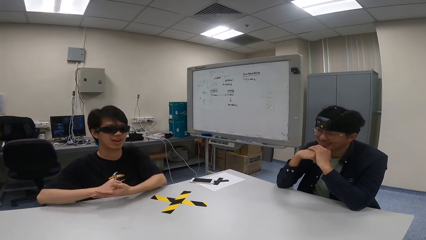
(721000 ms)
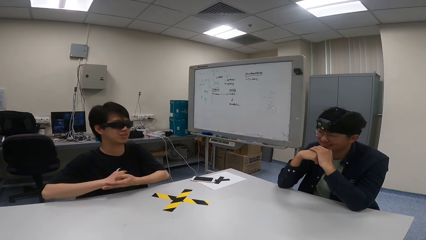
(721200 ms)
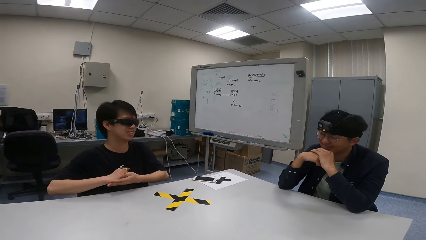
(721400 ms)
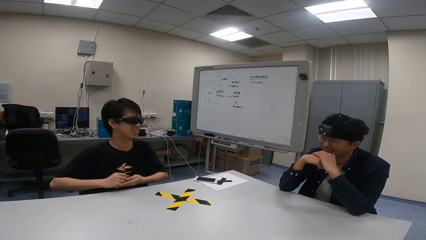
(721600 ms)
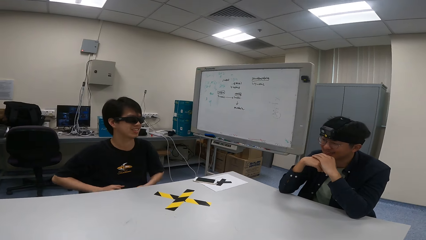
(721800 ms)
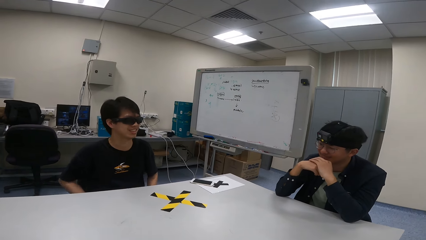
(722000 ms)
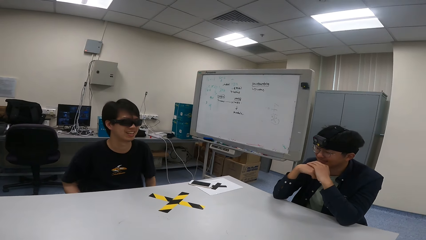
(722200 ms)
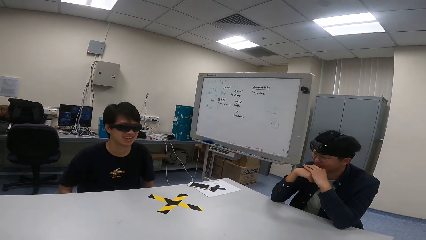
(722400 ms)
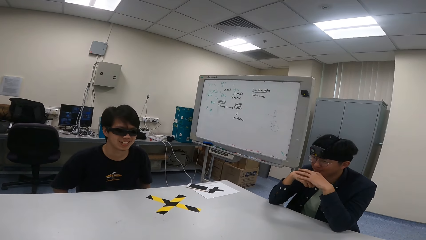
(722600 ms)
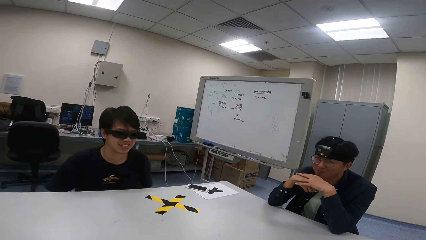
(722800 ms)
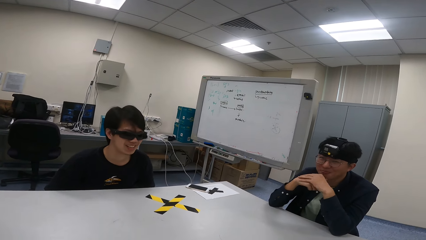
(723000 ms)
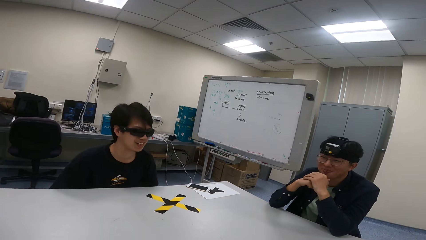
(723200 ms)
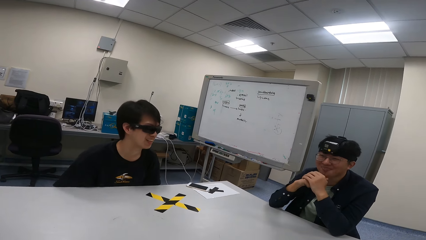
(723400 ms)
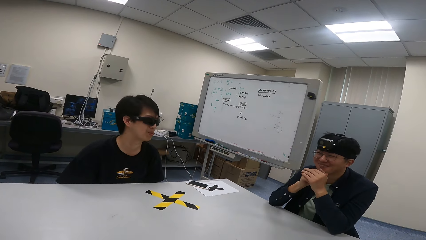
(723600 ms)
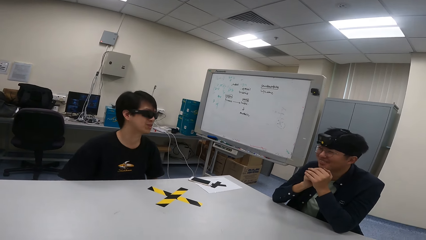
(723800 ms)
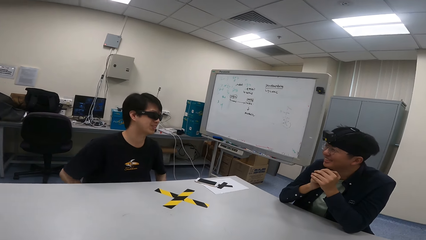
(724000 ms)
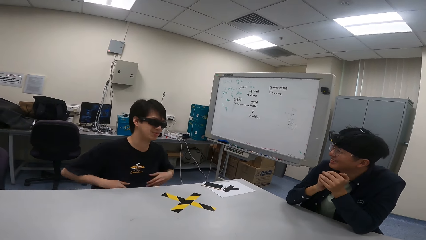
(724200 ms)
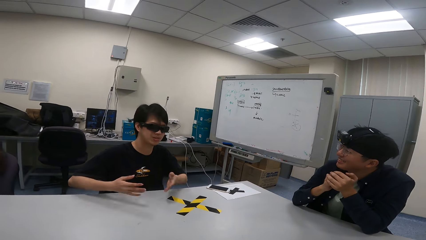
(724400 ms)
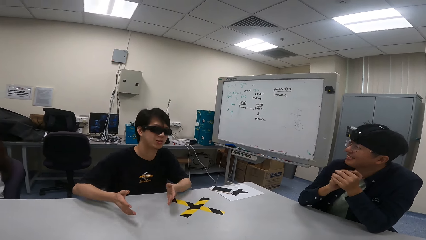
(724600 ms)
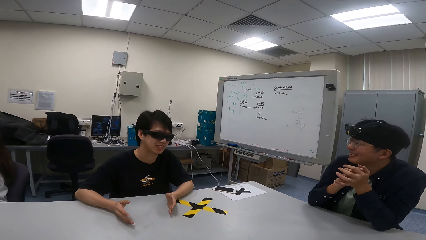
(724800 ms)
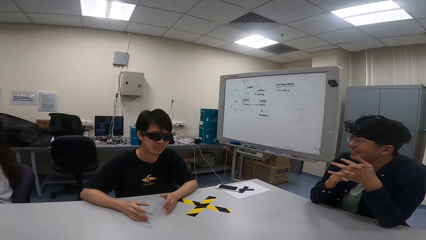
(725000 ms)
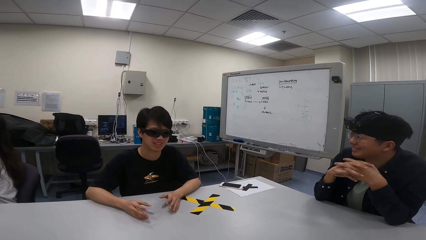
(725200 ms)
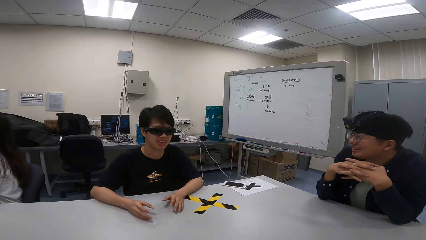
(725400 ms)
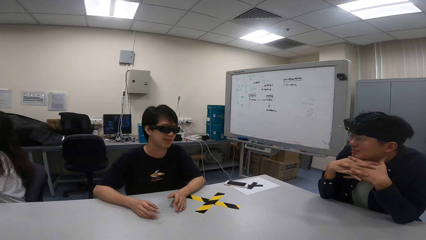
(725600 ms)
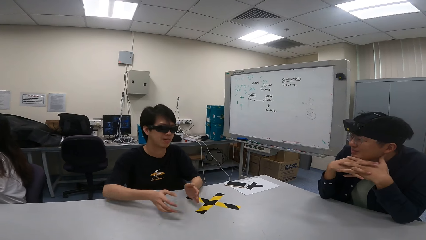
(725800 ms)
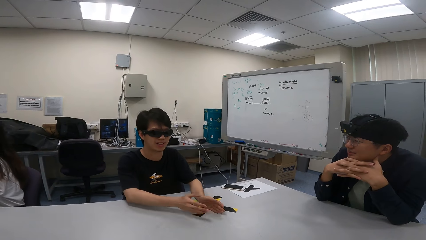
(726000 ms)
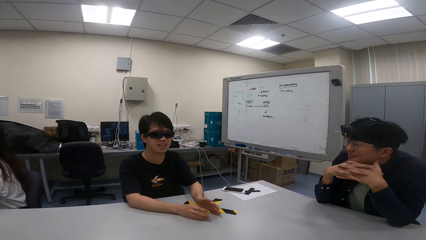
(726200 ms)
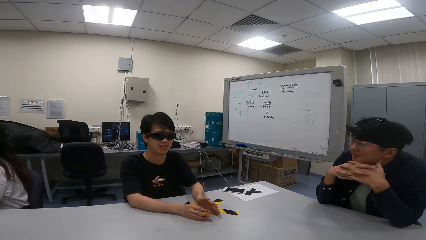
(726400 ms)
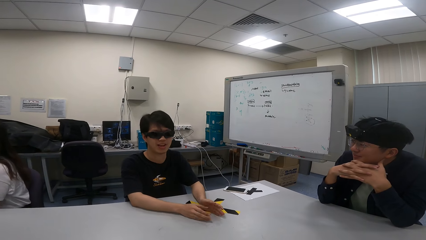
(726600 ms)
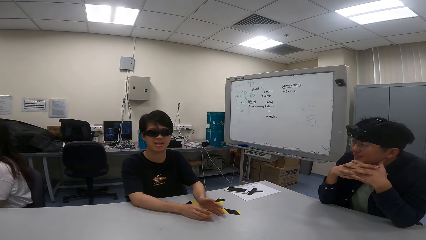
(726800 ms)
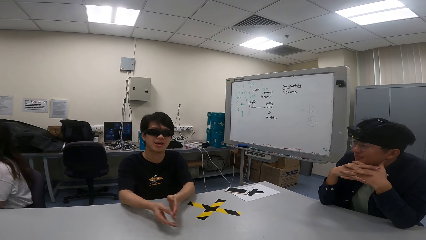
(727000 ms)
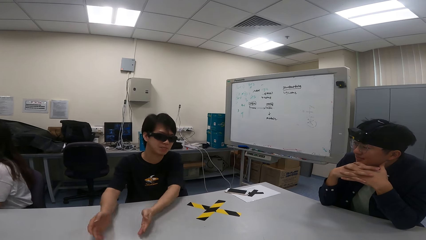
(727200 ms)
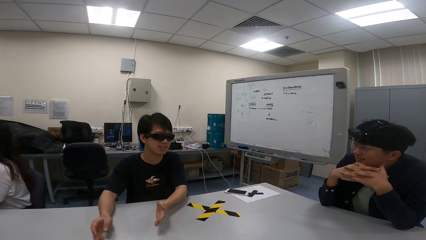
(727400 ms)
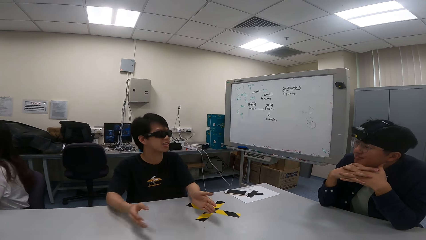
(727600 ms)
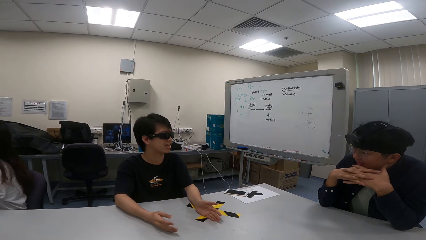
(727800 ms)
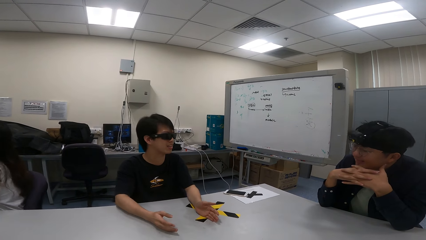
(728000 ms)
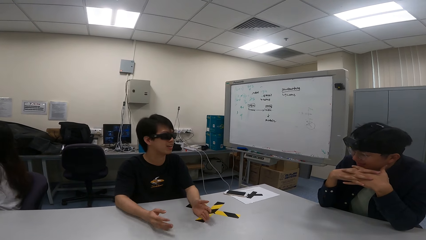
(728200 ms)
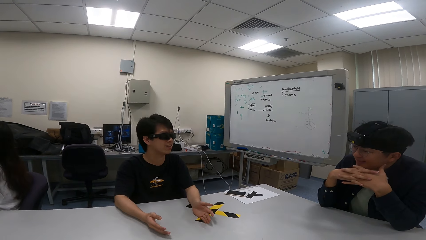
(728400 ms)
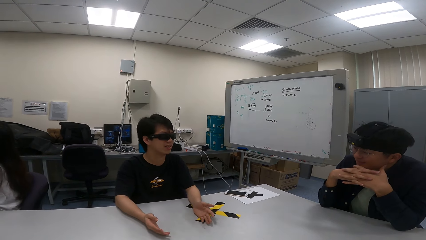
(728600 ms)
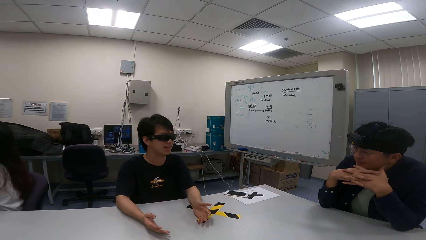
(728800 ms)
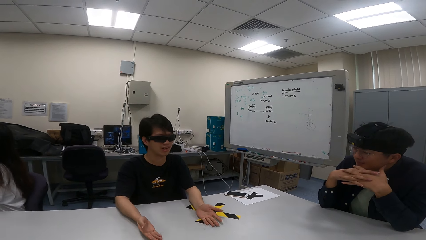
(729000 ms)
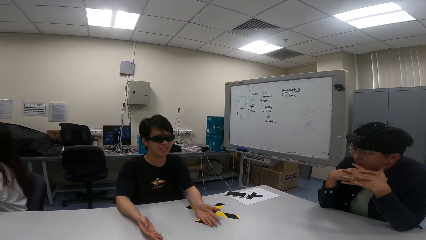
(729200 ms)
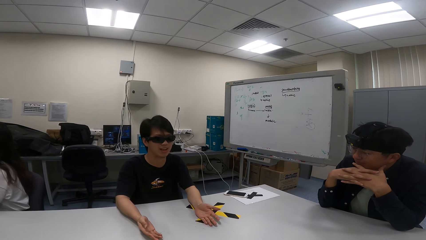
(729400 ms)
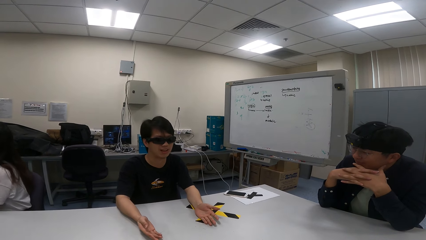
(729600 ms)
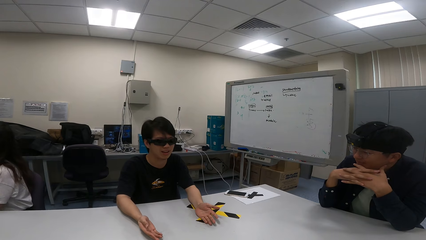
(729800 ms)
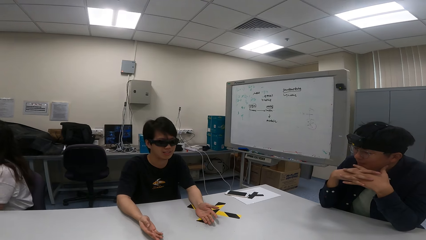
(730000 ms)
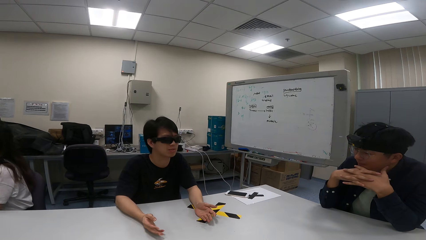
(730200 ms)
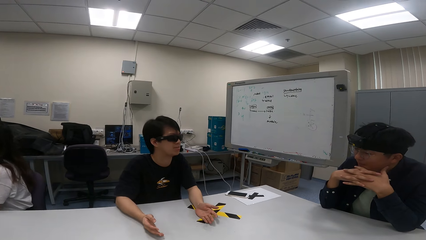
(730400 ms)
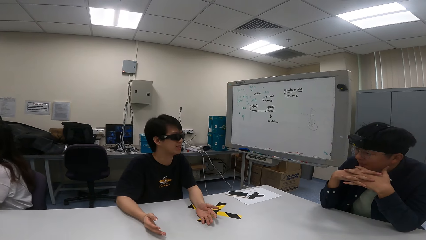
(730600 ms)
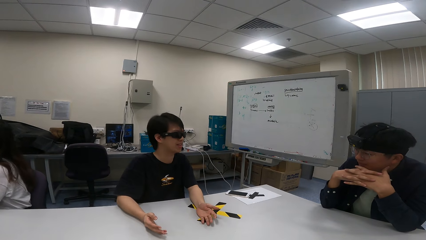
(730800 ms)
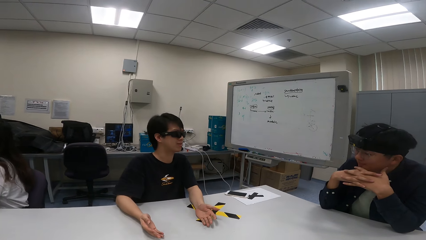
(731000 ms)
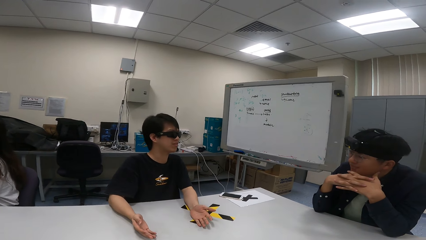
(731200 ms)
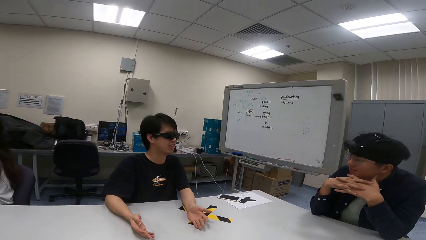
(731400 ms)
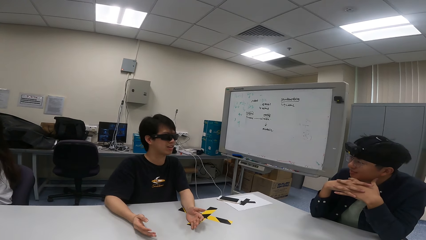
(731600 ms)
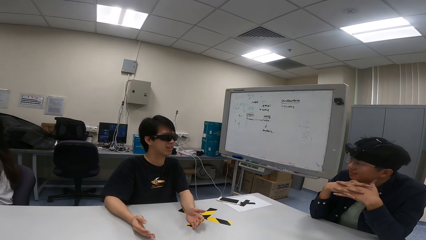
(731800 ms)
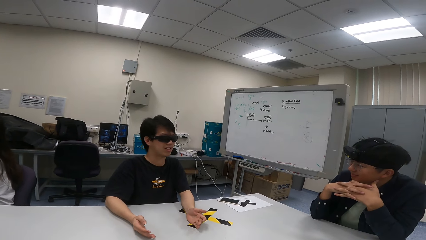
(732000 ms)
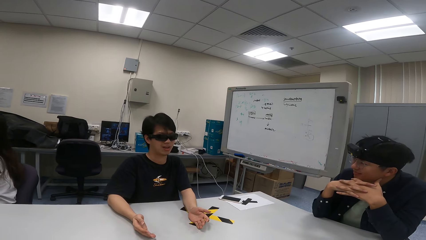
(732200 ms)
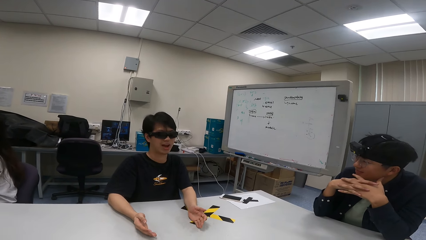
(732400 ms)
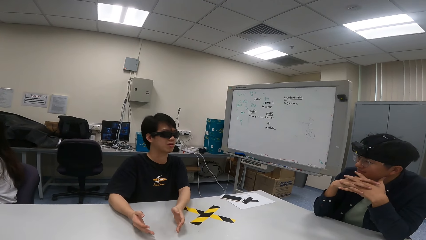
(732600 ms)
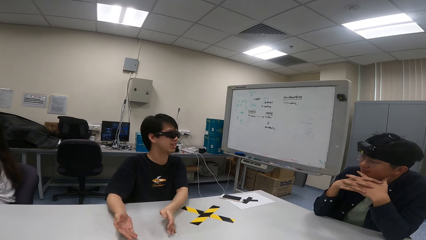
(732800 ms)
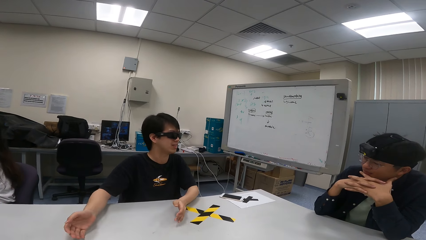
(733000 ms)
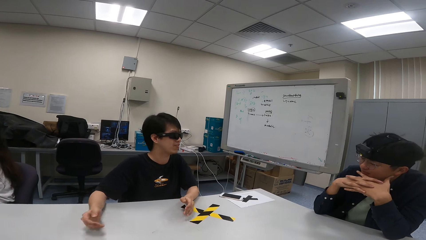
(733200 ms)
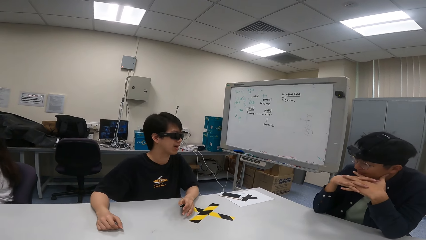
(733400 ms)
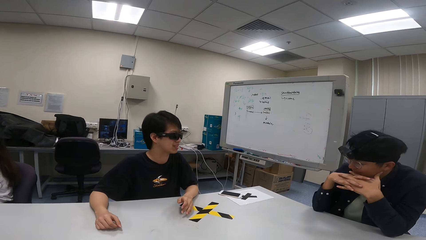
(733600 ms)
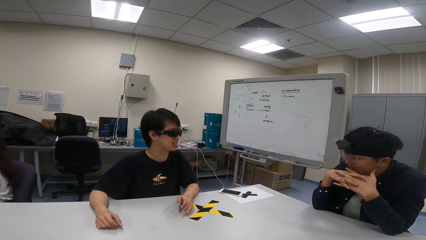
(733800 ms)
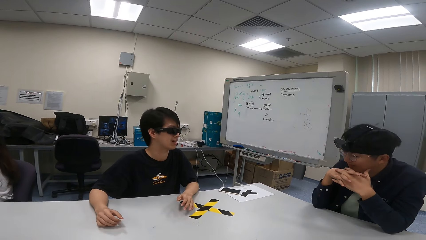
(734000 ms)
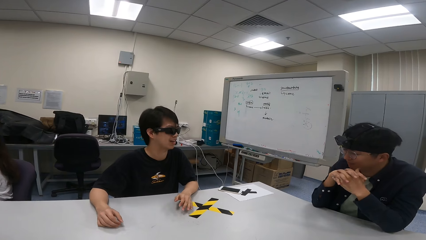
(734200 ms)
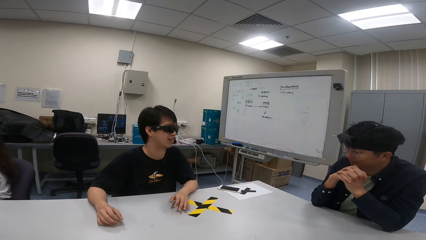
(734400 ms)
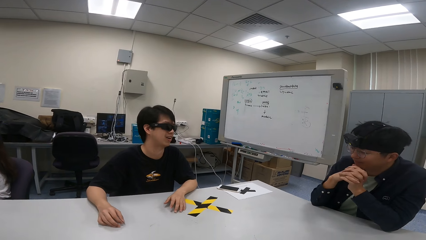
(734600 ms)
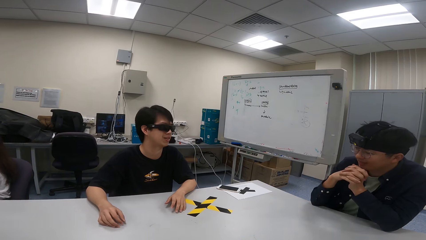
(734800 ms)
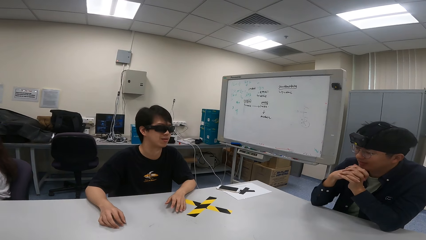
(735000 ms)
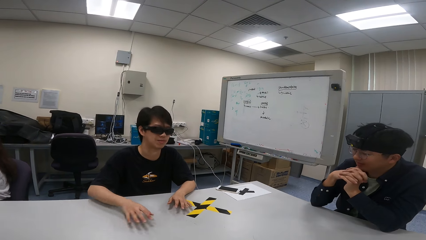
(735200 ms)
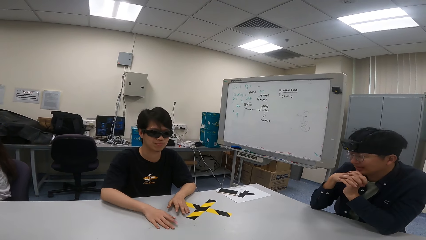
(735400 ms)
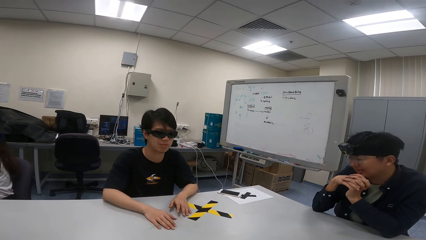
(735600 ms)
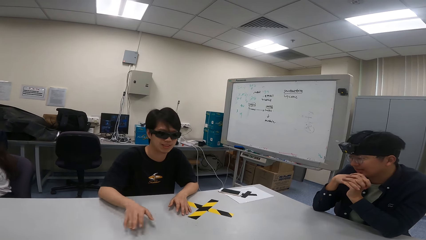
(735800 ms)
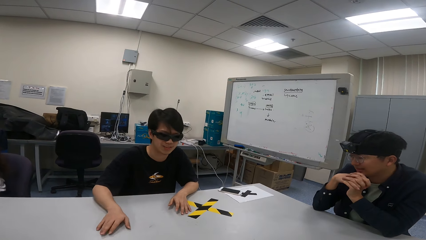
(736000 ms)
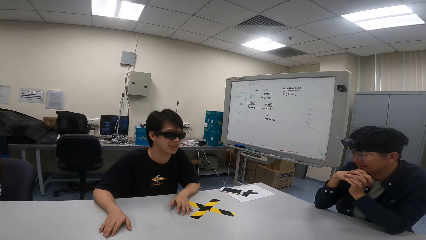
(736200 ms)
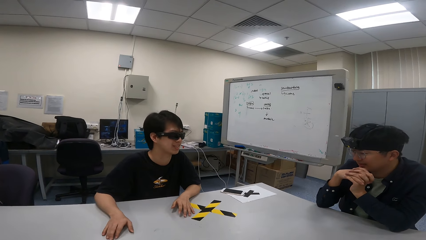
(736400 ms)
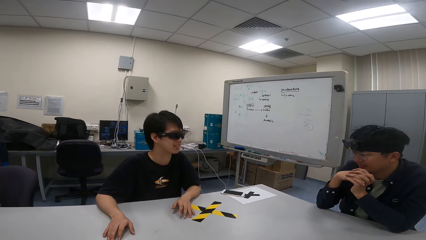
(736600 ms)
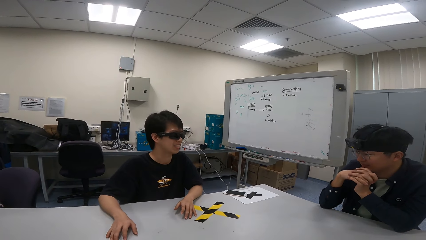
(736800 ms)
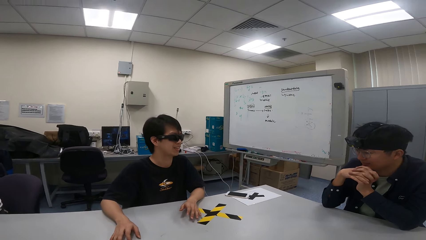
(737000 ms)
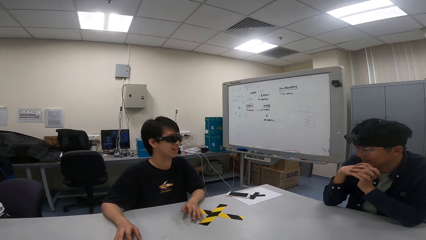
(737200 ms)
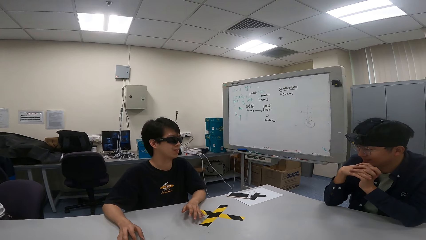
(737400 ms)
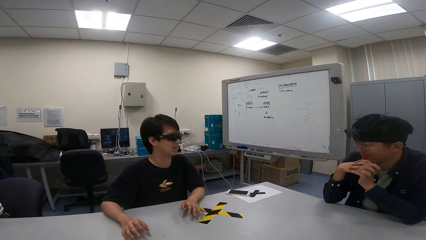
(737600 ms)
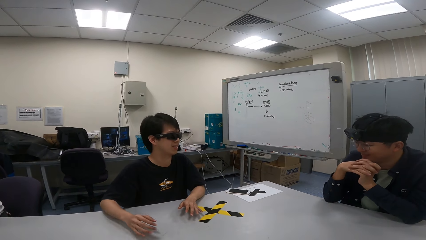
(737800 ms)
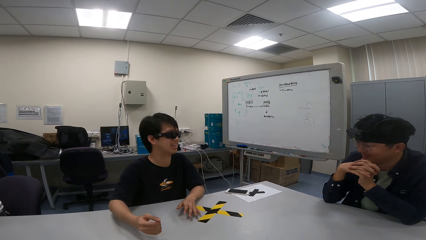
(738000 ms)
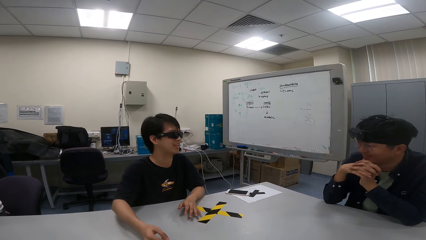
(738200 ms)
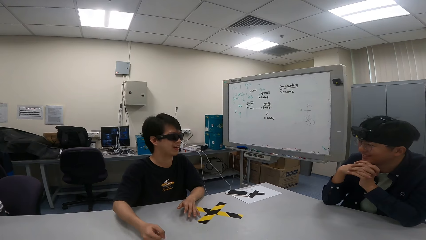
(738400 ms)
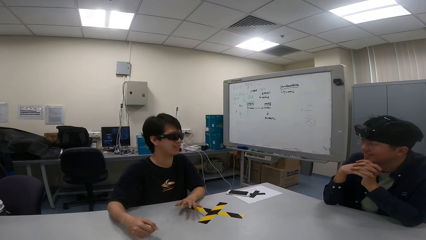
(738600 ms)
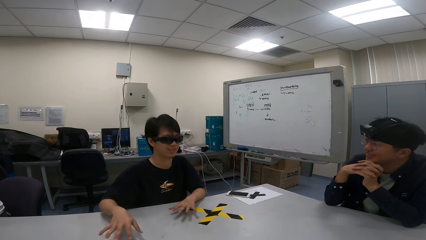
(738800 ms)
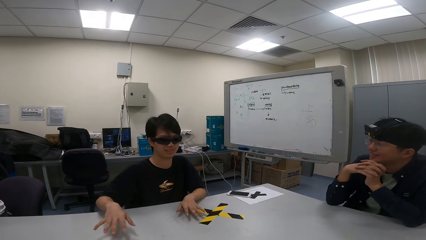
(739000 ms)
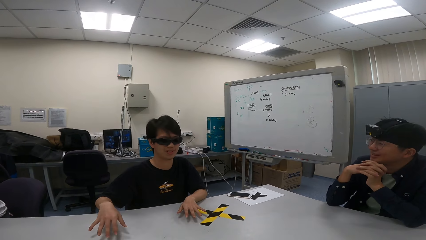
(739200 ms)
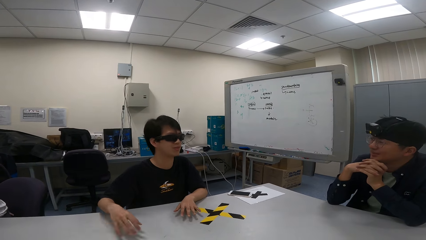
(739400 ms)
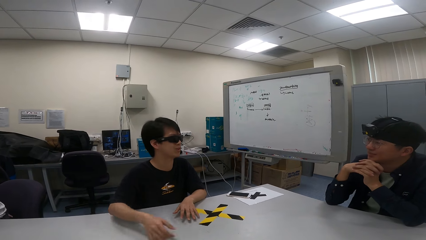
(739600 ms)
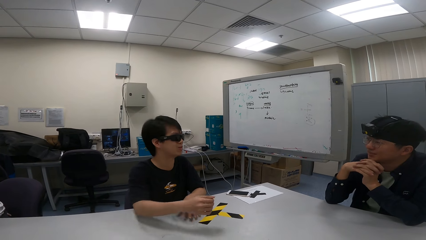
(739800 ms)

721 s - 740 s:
A person puts a hand down. The person shows hand gestures.
